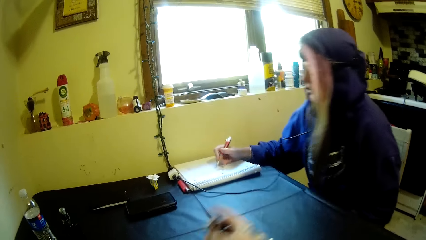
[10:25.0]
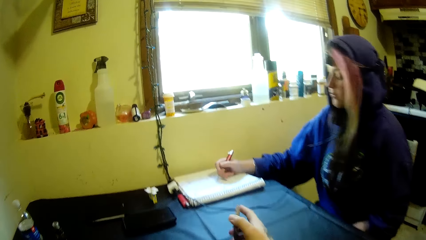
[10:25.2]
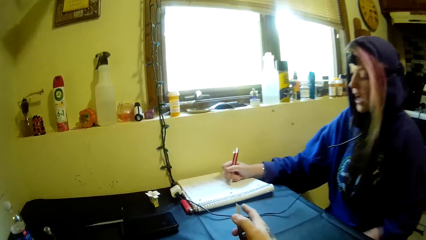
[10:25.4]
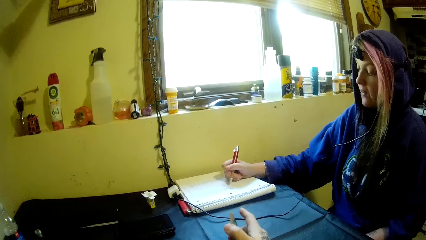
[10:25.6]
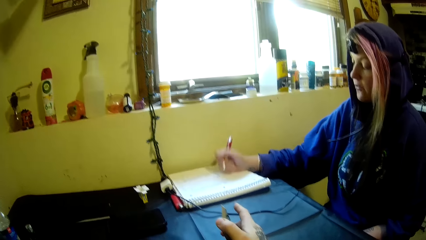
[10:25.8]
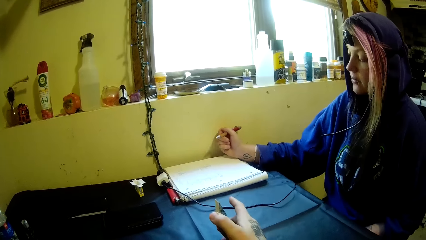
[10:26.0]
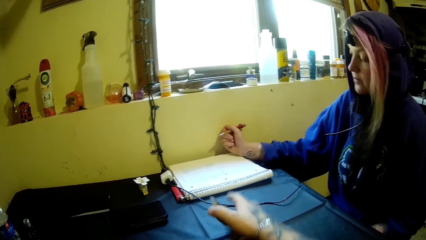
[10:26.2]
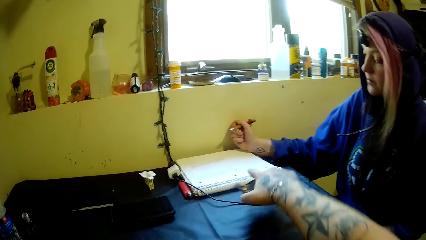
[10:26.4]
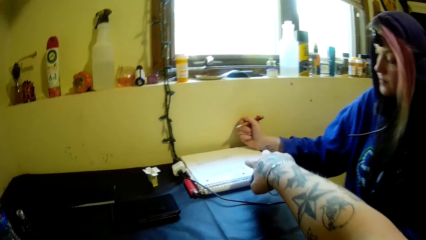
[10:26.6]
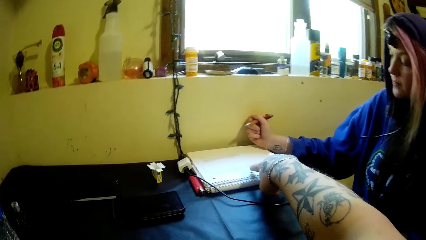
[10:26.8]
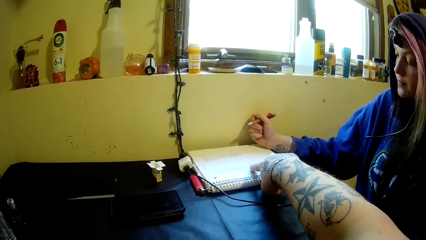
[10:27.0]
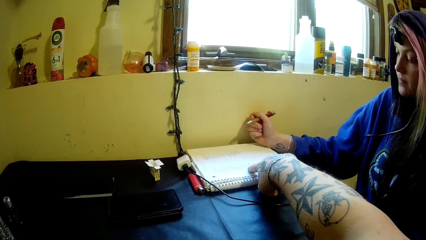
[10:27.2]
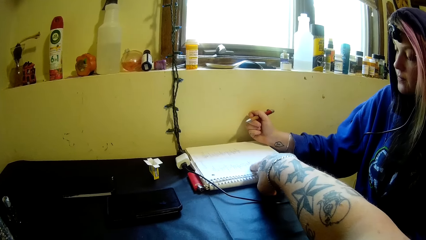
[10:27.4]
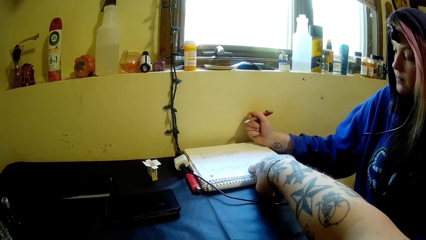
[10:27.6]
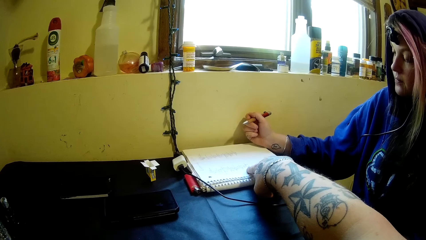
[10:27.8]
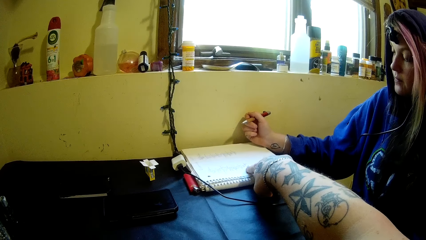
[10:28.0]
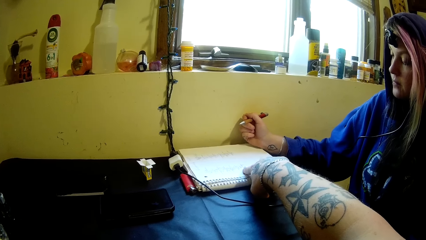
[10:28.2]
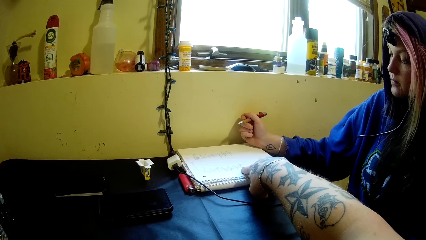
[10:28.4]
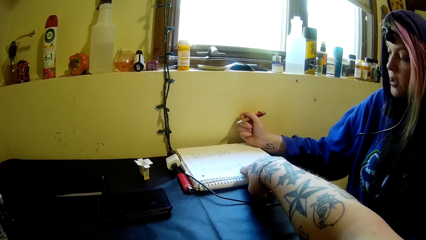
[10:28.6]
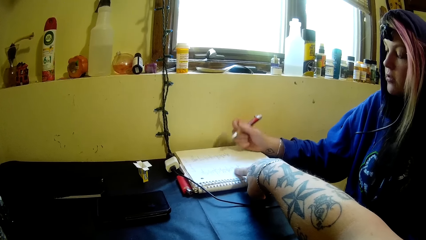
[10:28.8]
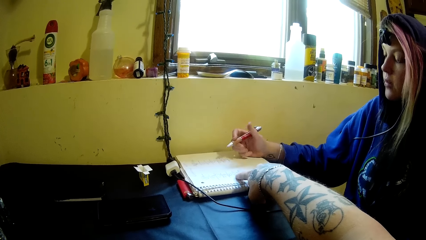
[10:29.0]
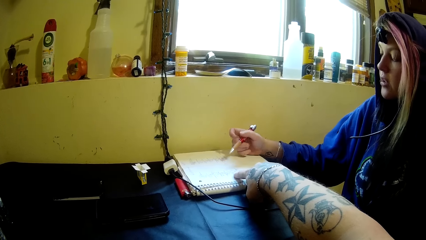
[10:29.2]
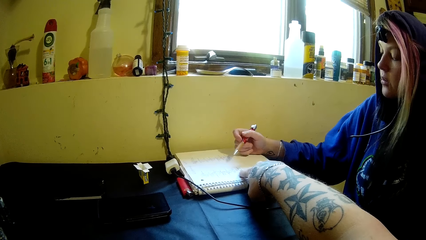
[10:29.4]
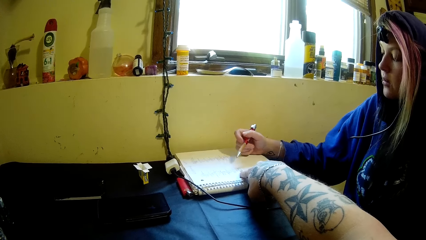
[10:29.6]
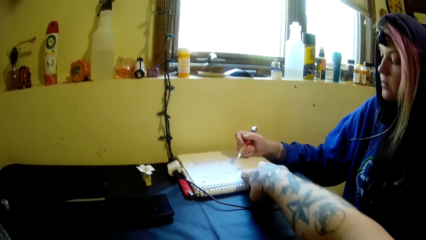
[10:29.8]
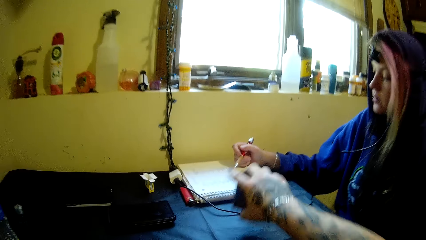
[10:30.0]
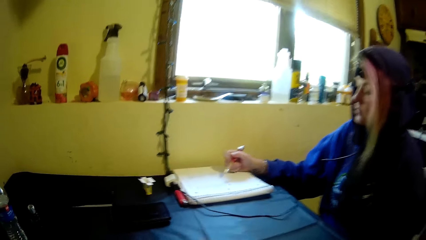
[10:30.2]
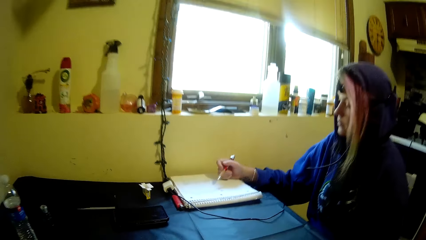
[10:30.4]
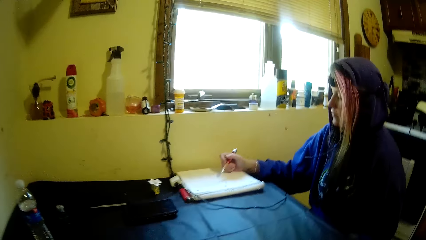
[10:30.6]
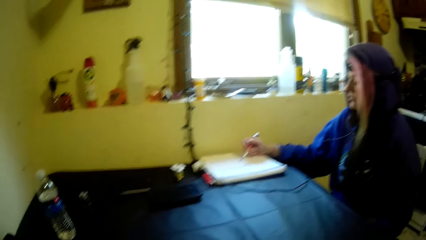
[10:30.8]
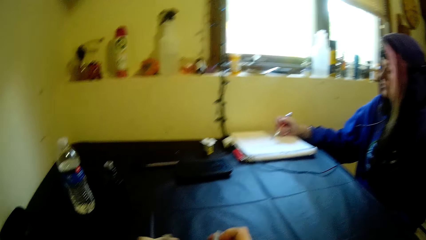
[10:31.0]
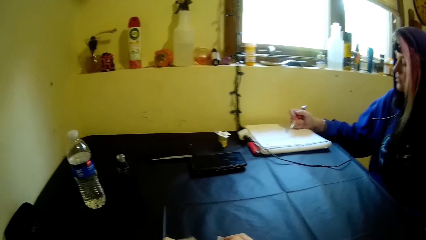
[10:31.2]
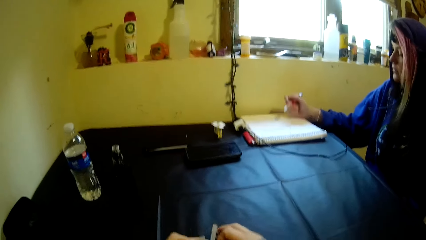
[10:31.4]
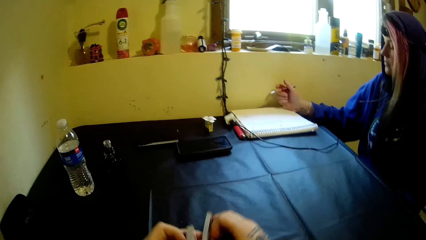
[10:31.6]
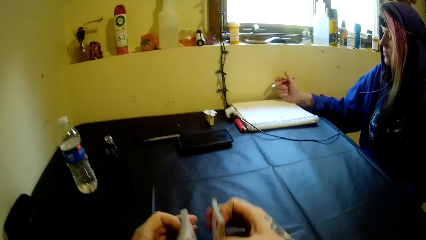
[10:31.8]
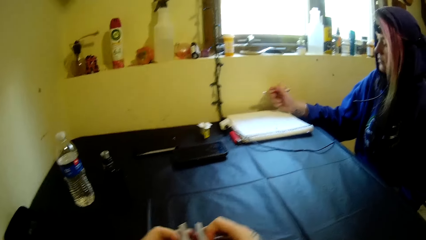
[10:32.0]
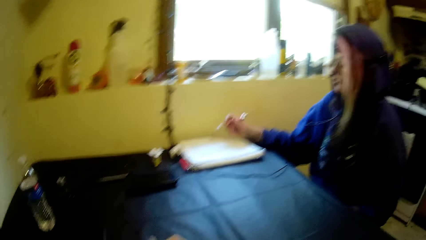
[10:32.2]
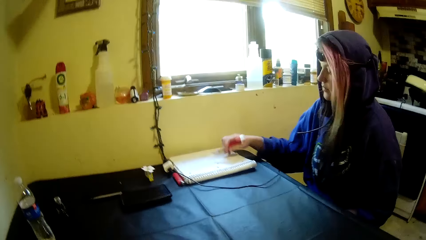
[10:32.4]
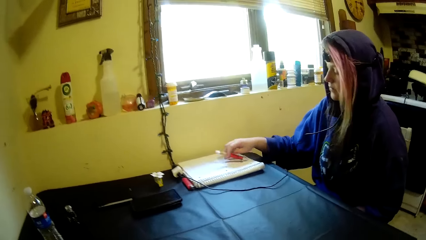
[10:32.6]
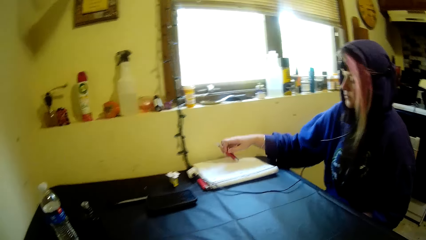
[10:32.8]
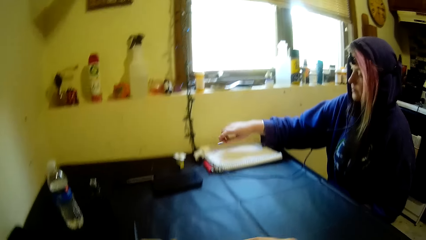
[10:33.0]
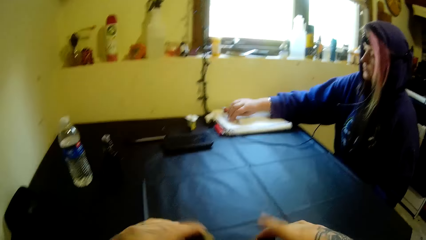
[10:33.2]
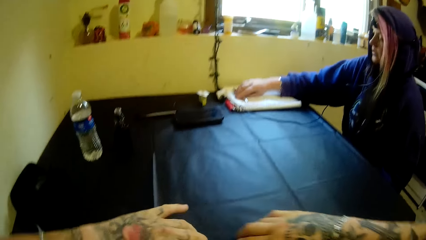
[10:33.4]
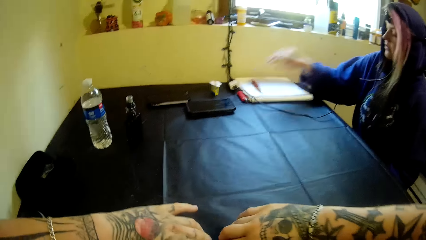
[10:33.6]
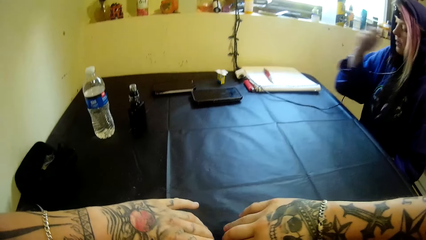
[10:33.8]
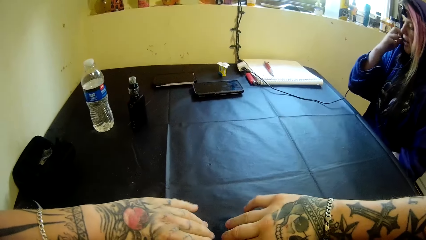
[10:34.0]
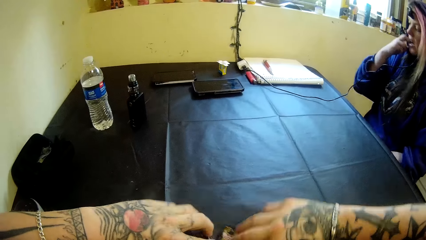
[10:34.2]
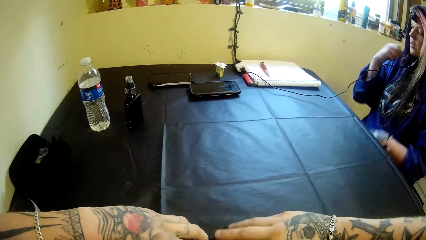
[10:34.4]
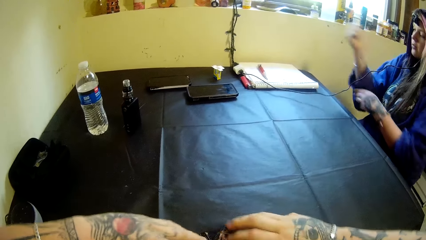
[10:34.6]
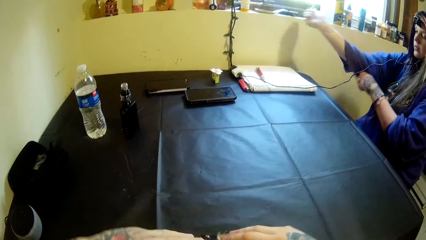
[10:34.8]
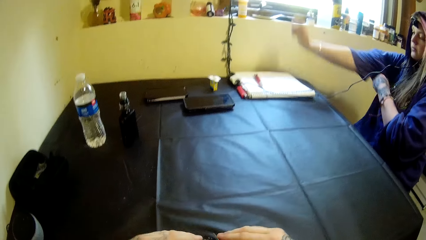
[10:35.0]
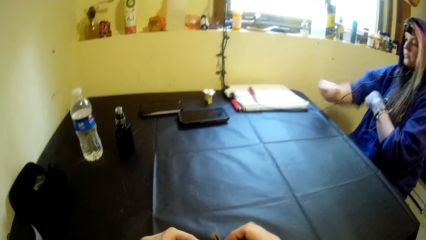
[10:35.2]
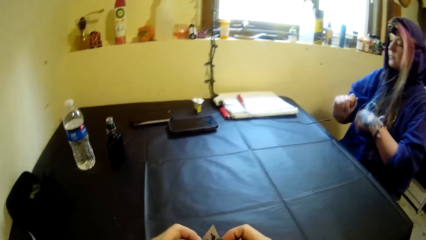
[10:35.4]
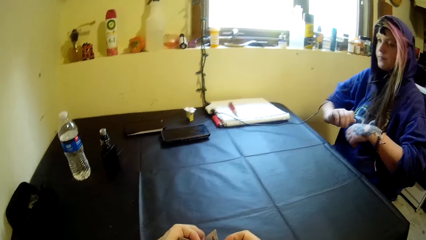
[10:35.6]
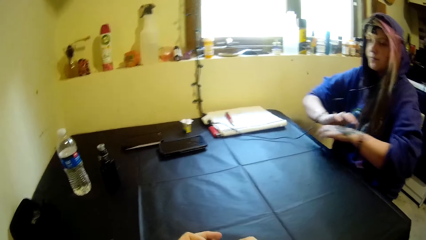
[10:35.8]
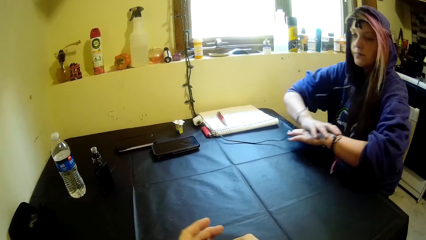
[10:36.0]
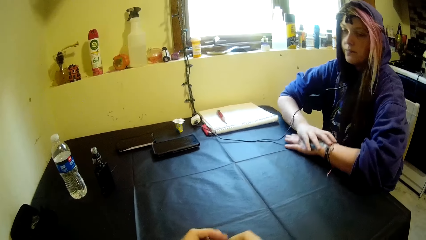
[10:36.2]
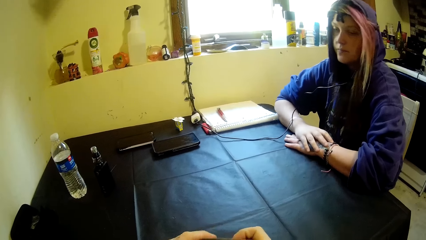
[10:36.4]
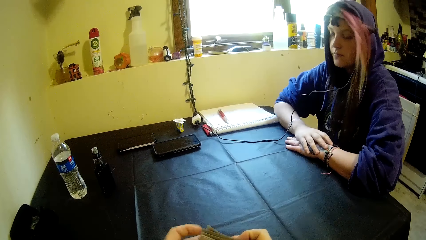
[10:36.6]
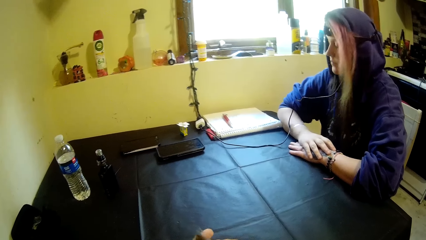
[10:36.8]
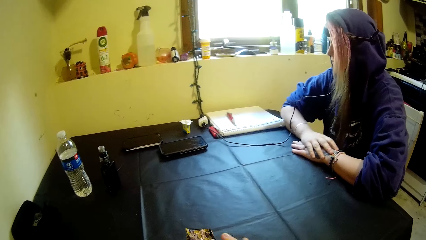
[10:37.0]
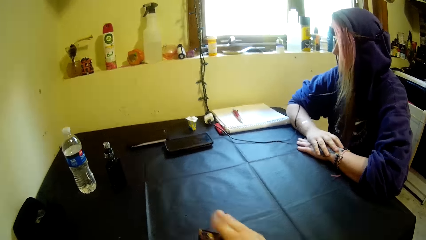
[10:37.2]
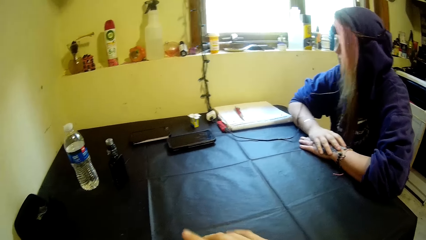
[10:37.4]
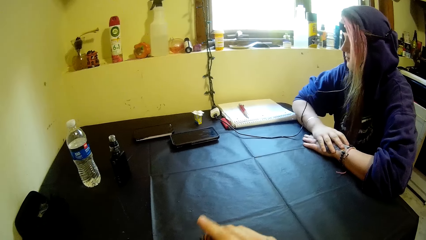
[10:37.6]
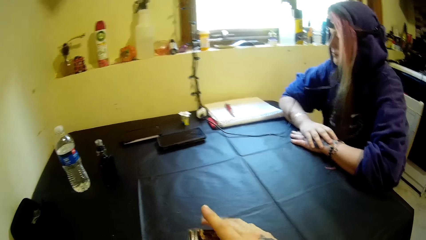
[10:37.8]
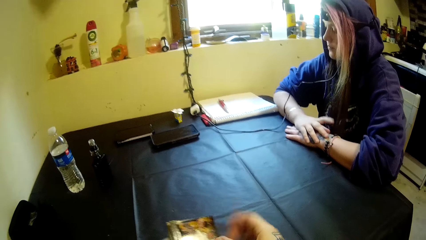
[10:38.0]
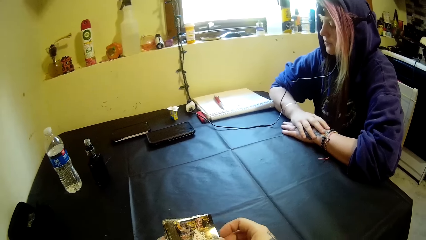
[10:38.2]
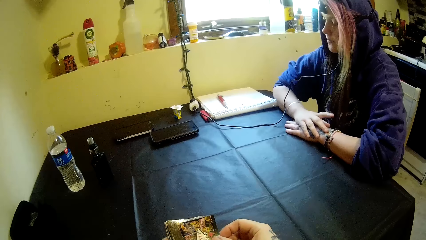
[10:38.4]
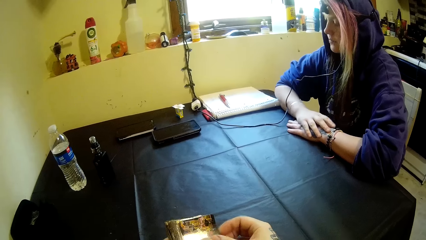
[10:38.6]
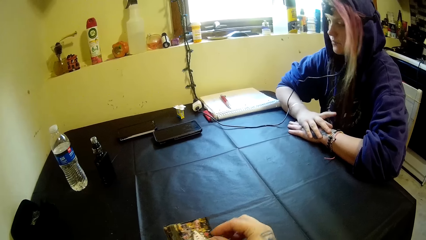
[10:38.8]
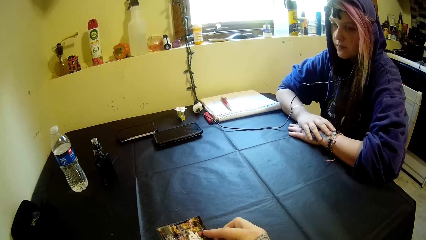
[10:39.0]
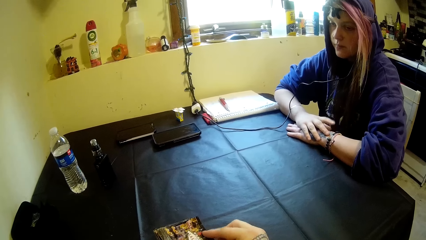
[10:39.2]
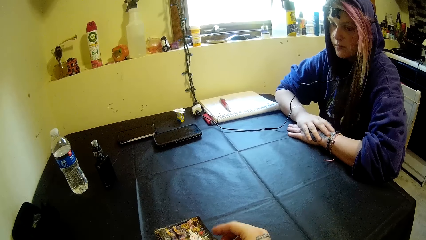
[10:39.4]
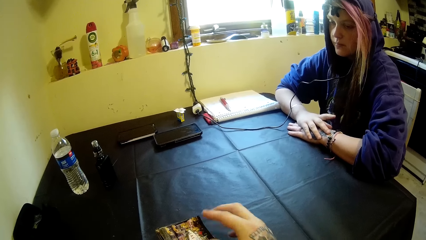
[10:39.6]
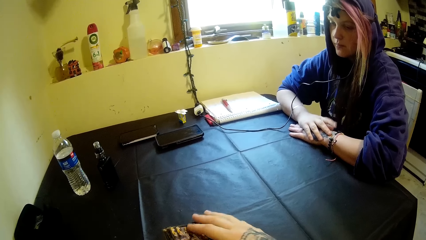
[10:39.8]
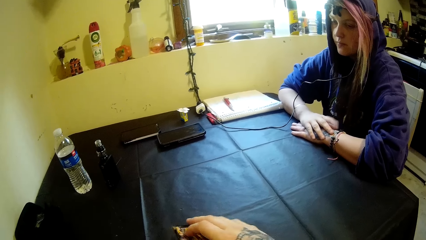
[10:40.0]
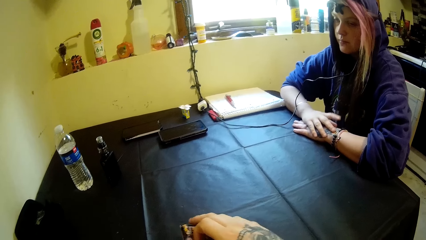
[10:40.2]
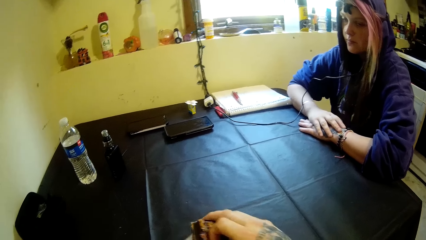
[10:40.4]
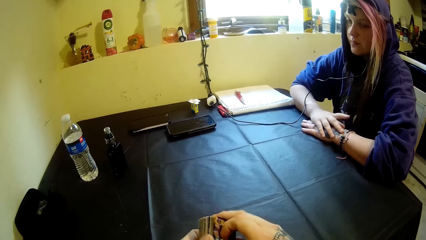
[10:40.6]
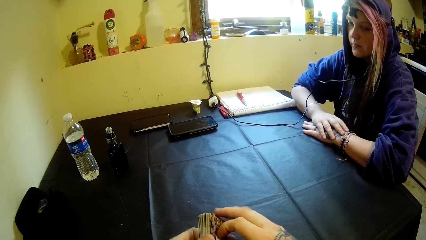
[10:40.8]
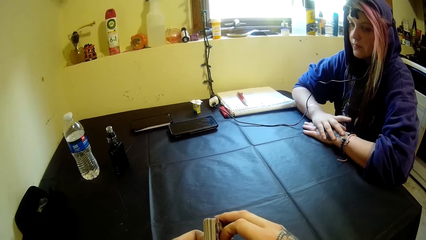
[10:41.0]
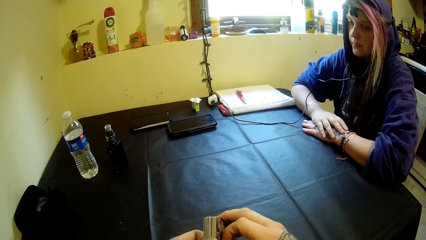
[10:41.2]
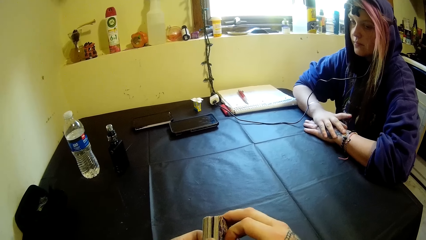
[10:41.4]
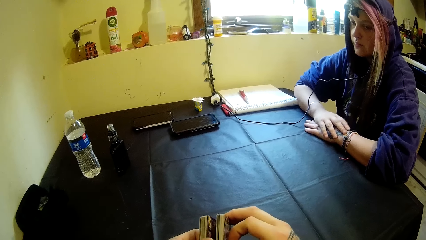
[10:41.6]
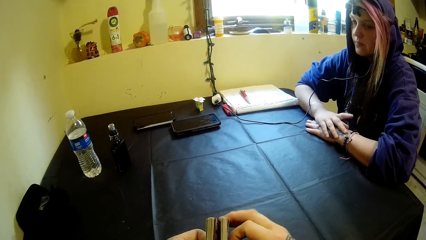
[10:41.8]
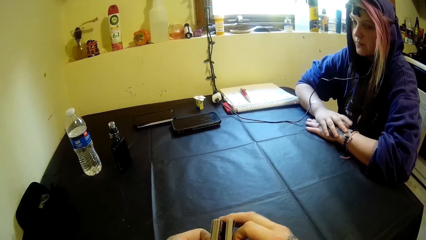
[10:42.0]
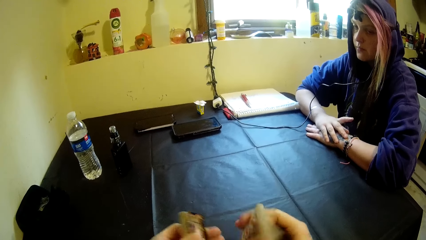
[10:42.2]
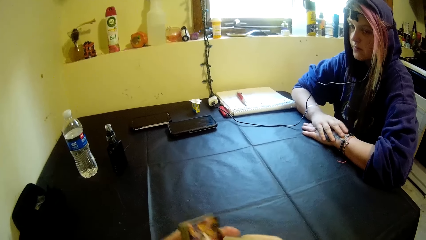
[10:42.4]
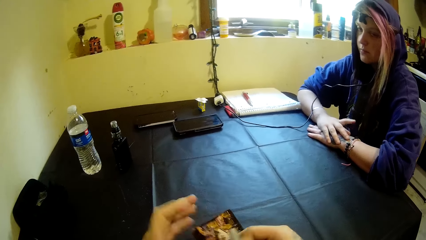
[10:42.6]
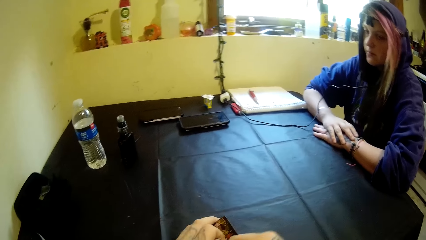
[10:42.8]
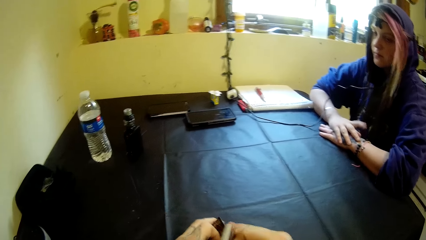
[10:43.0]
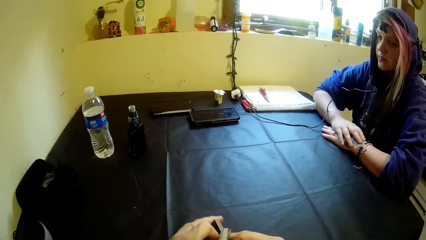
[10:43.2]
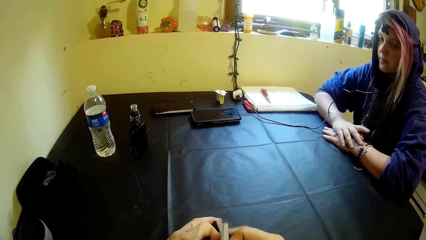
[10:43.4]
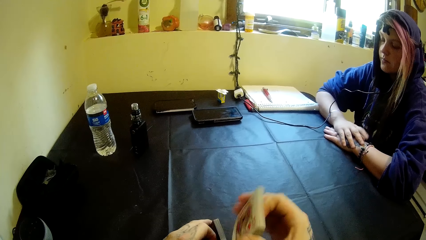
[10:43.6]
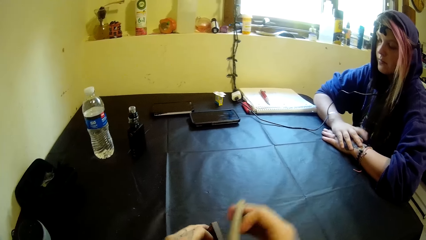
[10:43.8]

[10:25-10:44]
The camera wearer touches the book. They point on the paper. A woman drops the pen on the book. The camera wearer shuffles the cards. They arrange the cards.
